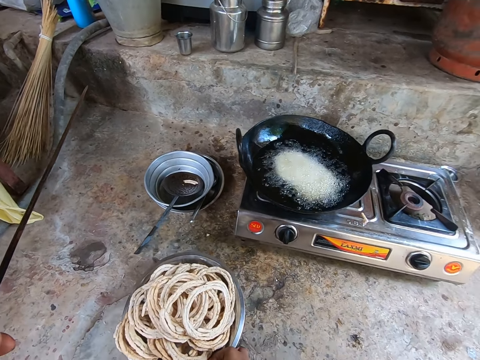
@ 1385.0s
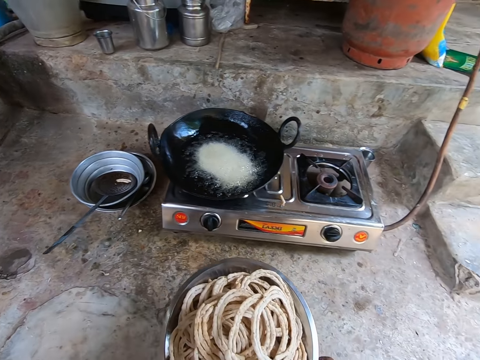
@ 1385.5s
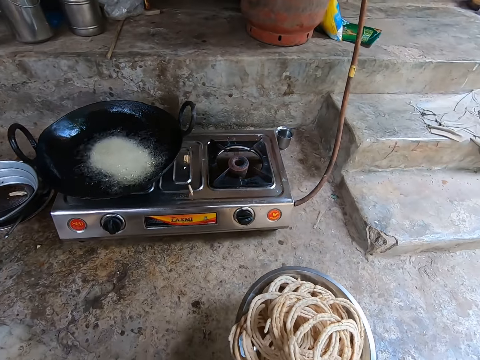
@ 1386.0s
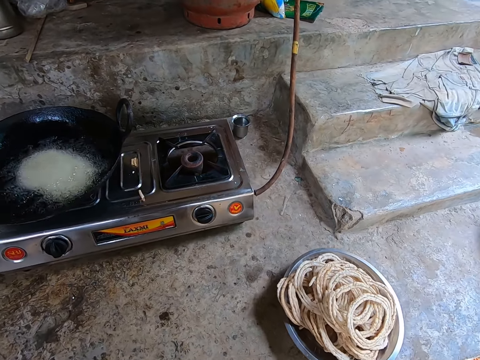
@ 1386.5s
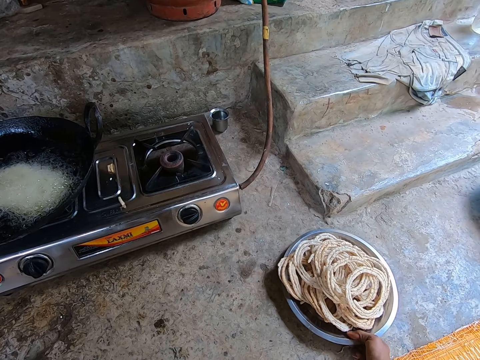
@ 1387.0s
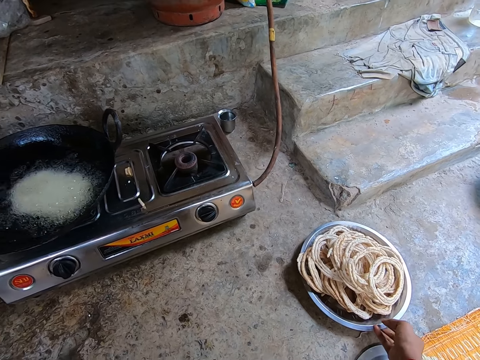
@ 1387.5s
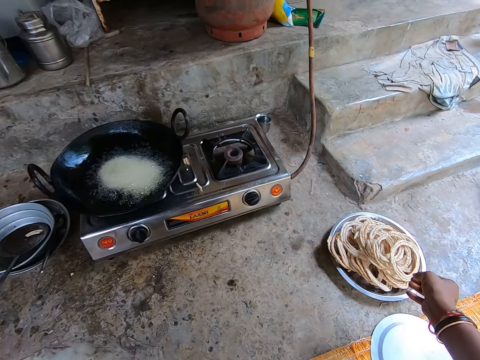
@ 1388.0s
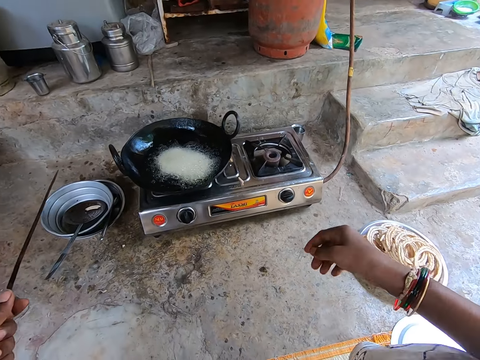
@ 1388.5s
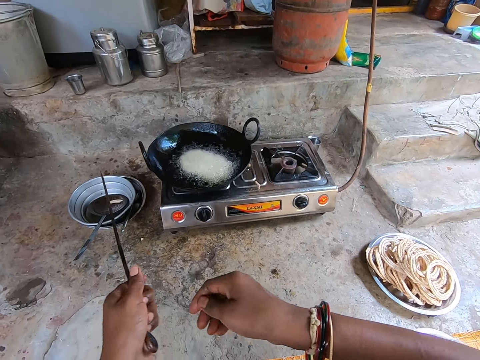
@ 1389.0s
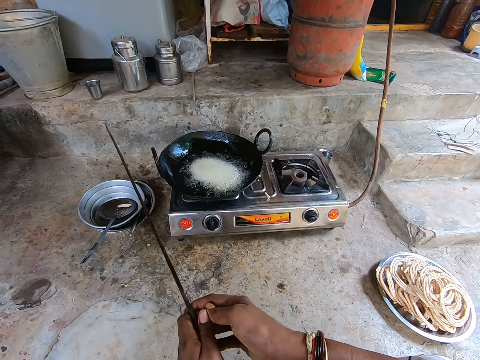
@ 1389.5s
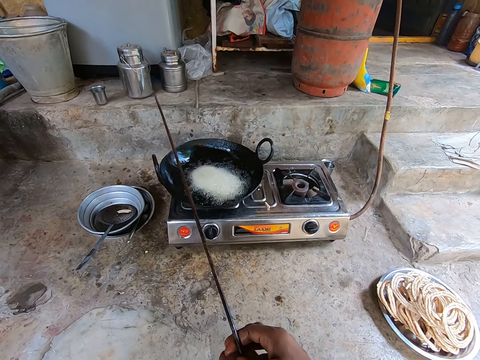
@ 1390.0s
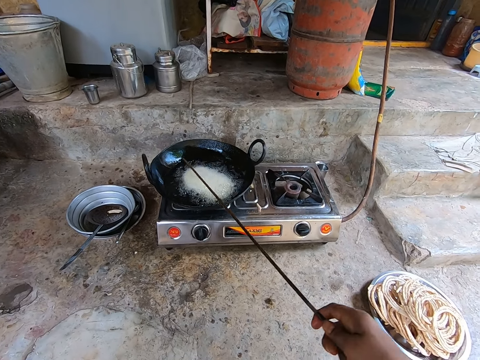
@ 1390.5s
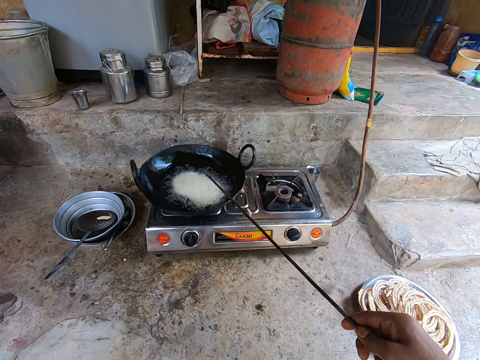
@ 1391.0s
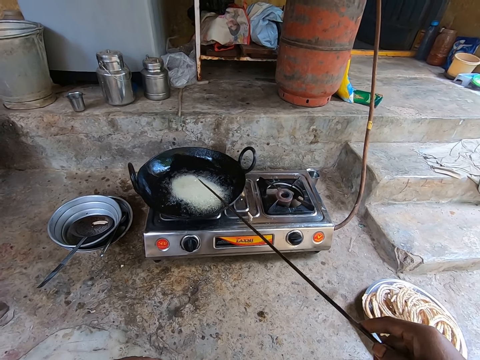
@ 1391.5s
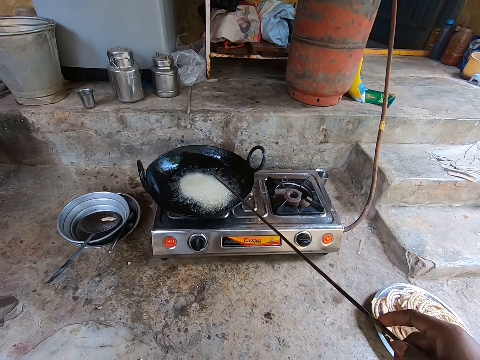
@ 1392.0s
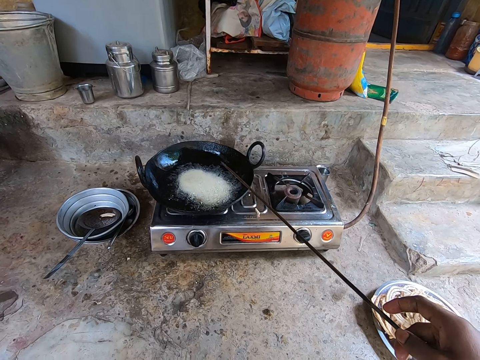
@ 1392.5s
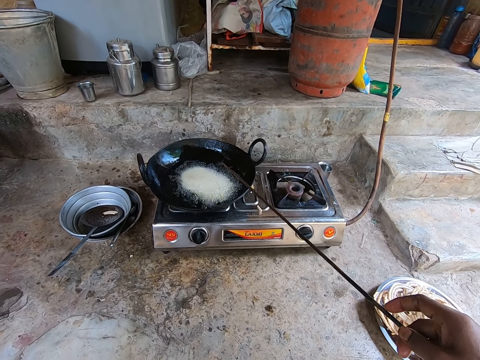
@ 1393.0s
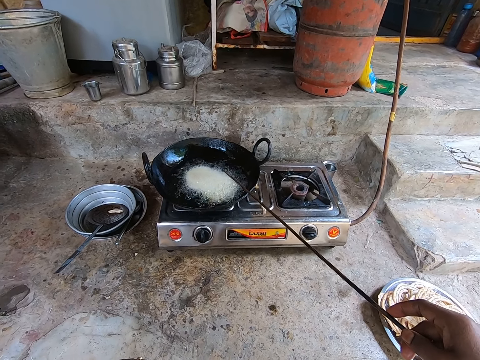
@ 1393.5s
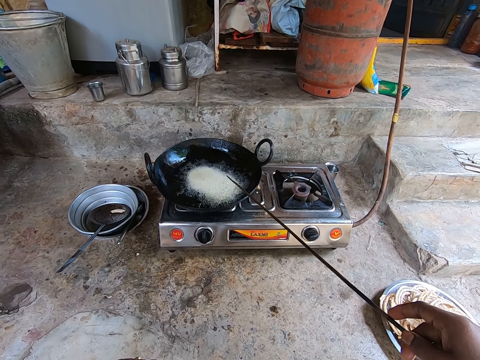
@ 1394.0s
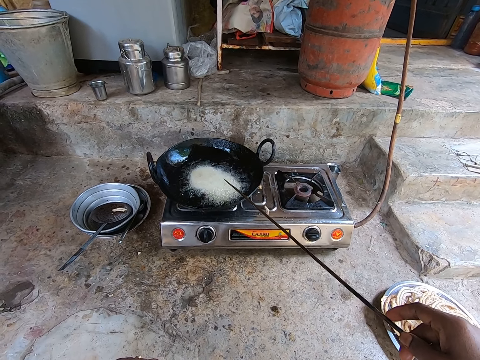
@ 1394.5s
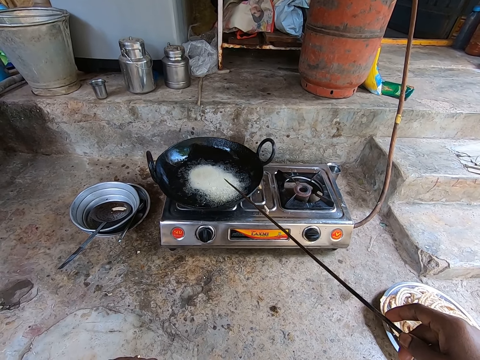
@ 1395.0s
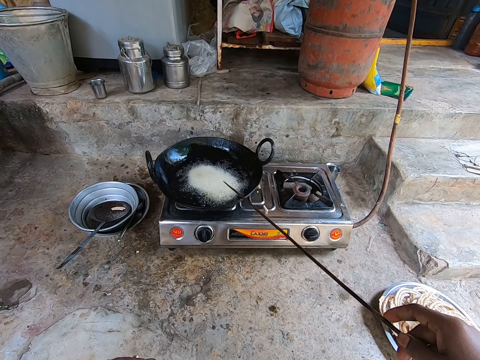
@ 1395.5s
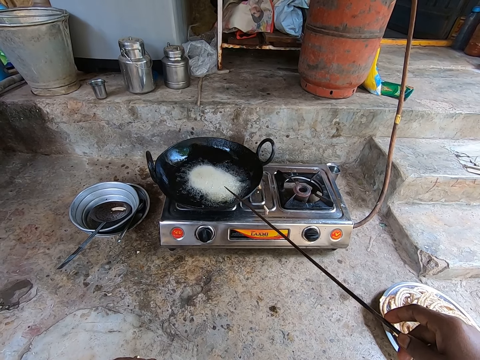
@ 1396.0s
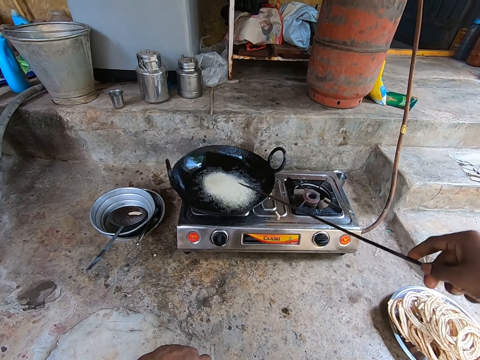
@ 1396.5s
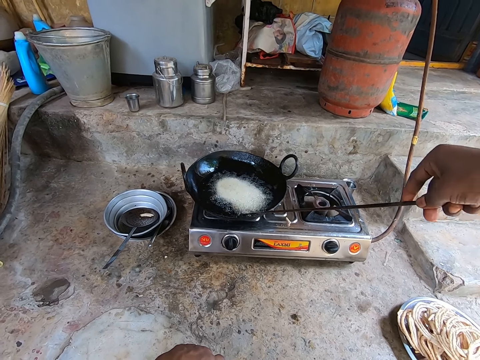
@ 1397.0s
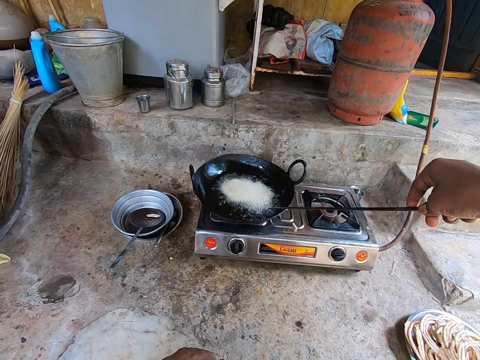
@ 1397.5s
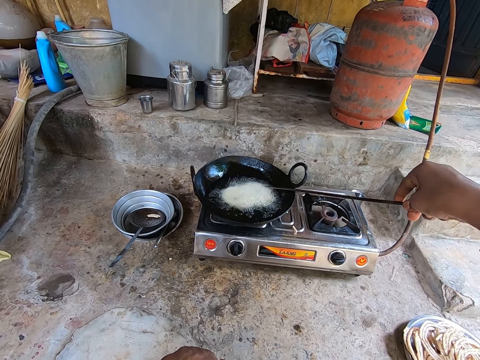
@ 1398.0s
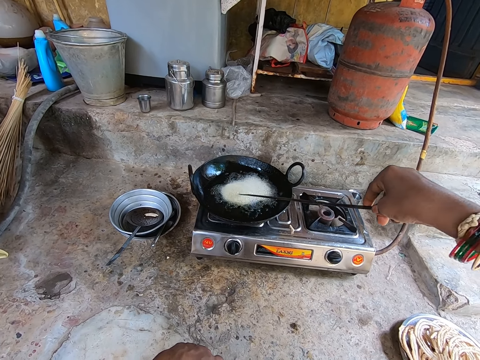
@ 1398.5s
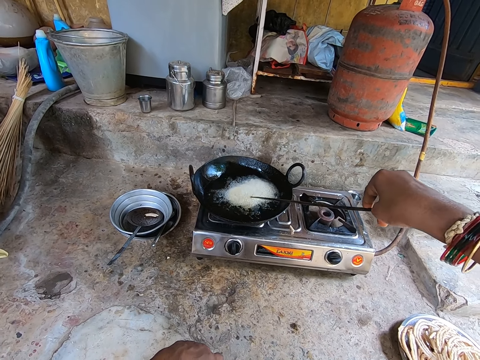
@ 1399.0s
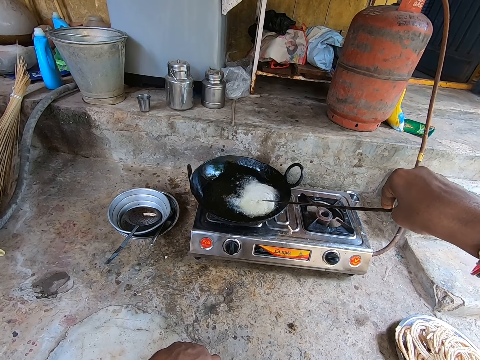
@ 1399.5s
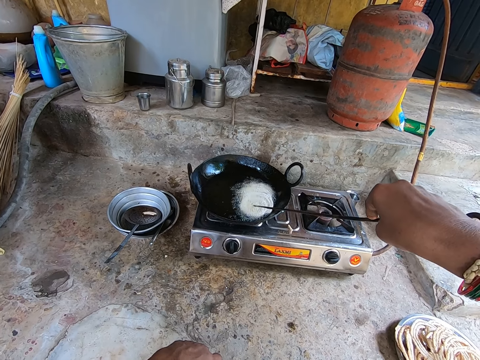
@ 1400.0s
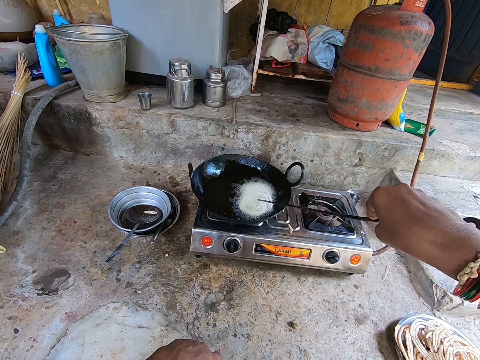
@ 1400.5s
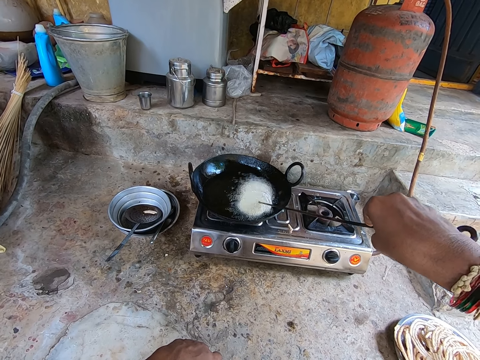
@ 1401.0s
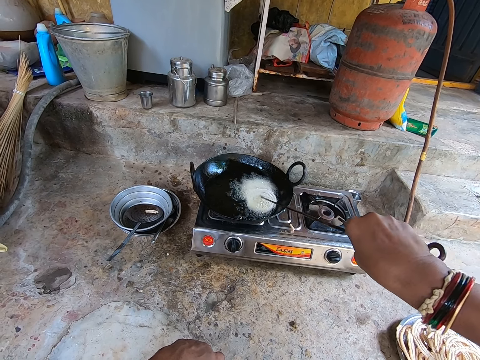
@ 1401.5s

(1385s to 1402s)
The camera wearer lifts the dough rings' tray. He places the dough rings' tray on the floor. He switches the turner hook to his right hand. He turns the dough rings in the cooking oil.

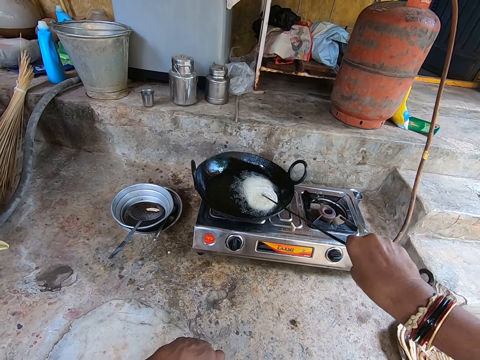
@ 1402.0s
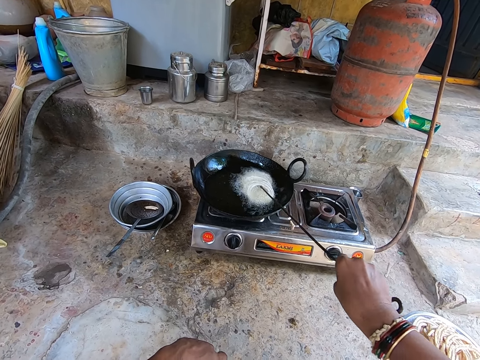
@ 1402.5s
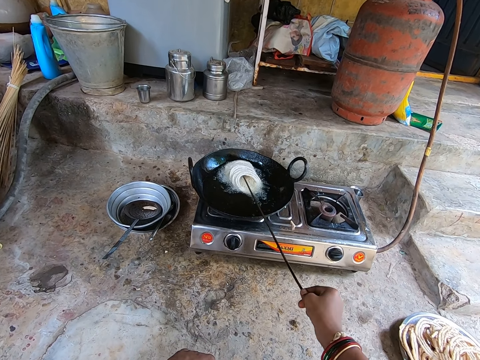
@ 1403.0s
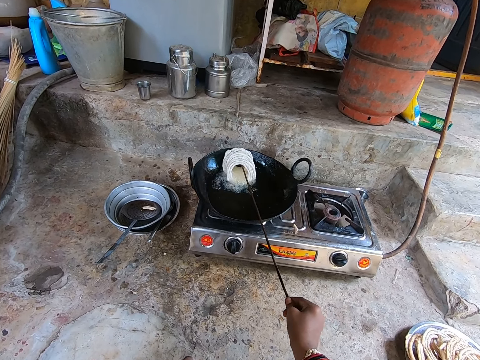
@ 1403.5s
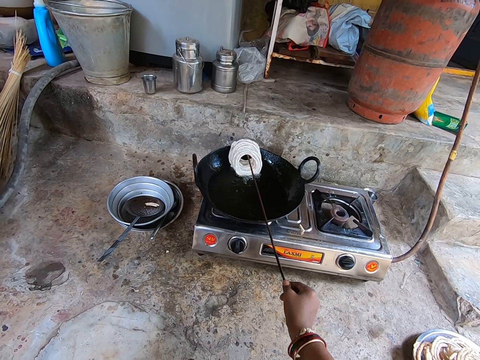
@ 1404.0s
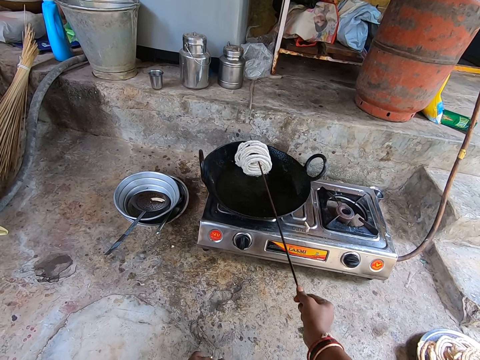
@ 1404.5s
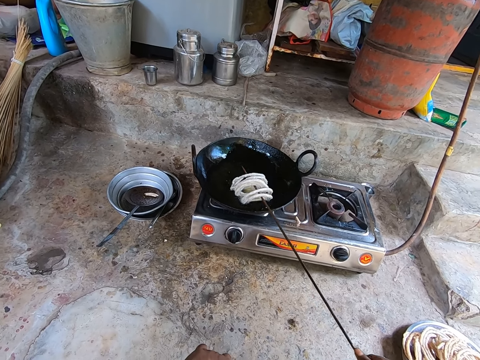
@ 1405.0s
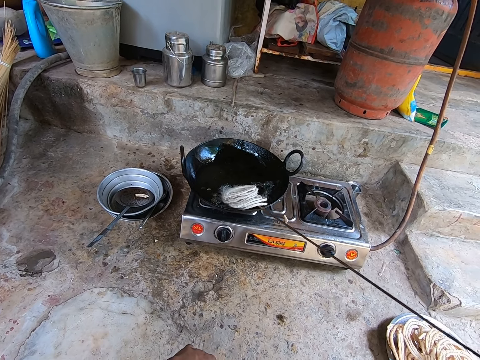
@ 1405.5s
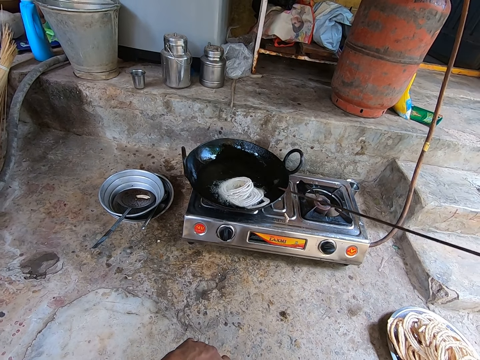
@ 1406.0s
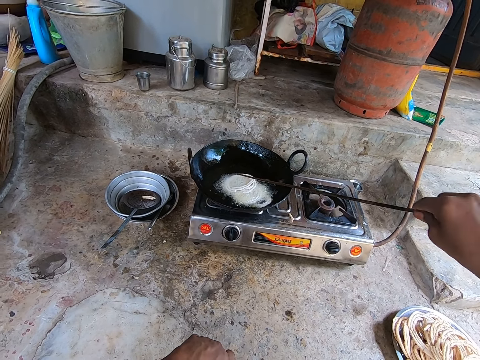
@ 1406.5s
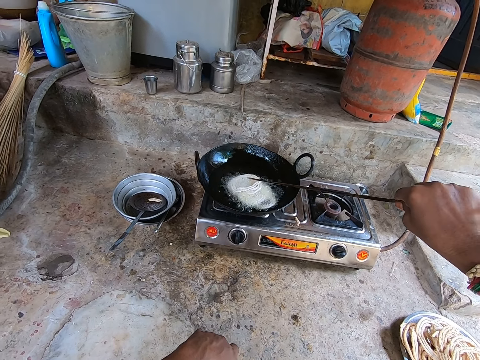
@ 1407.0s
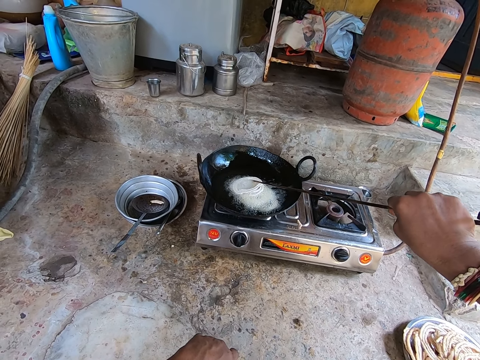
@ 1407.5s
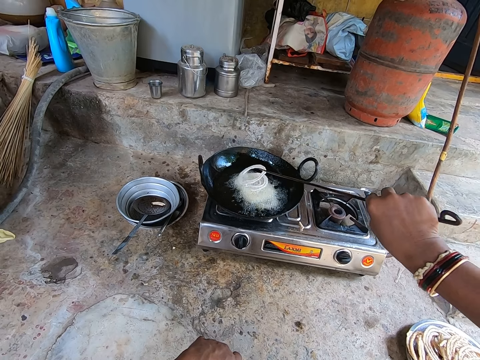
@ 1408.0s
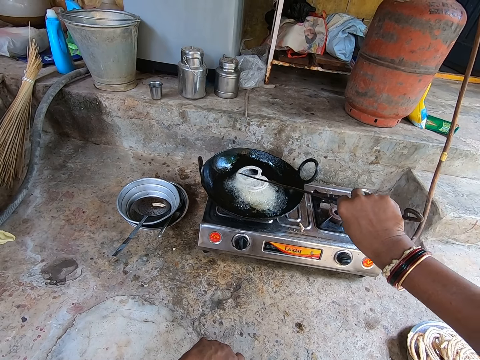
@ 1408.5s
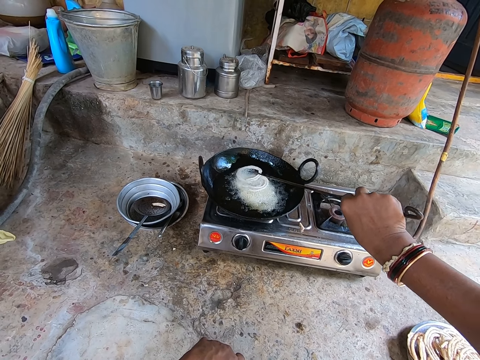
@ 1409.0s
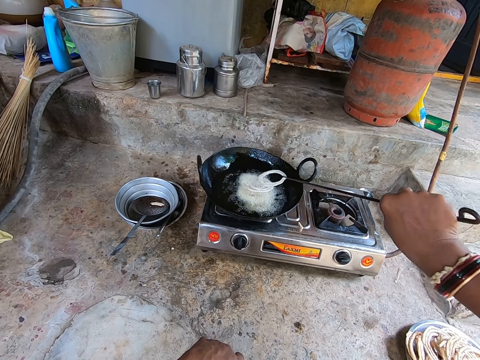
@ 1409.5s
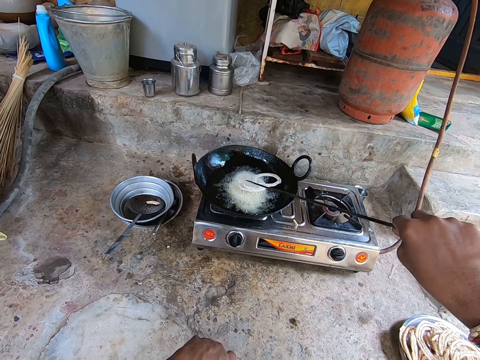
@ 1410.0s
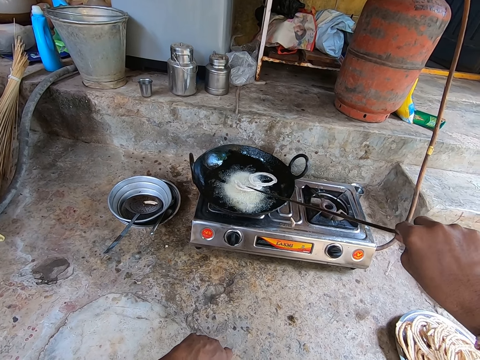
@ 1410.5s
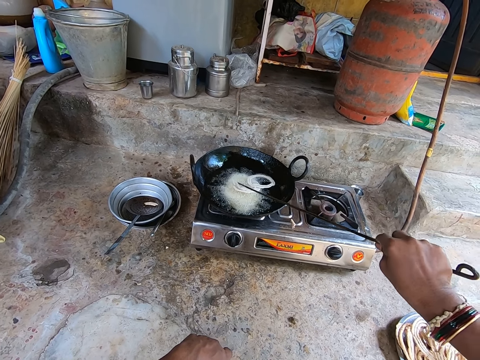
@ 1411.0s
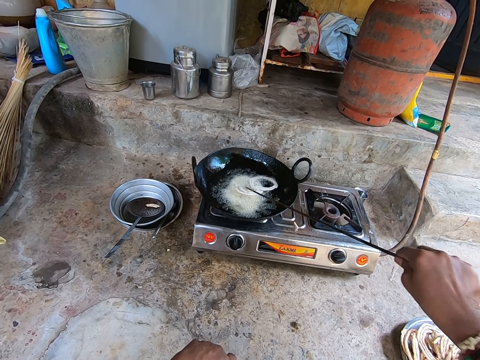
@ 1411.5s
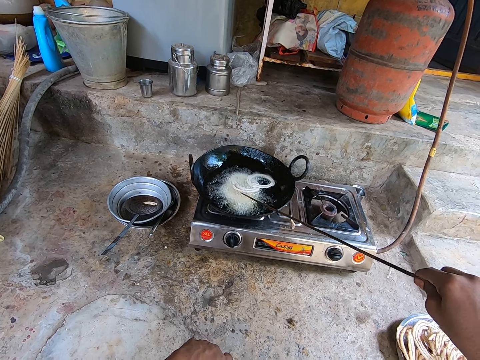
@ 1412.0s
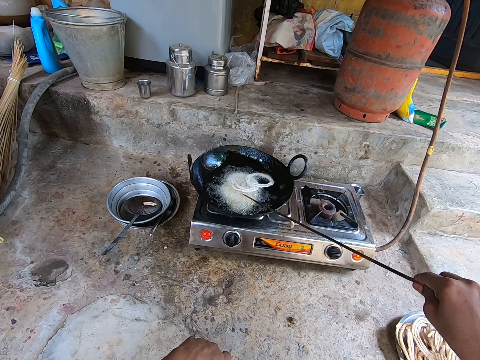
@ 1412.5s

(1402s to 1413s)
The camera wearer sorts the dough rings in the cooking oil.
